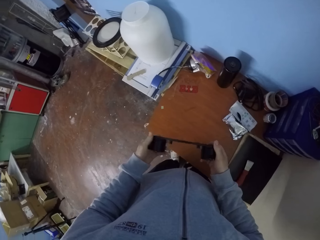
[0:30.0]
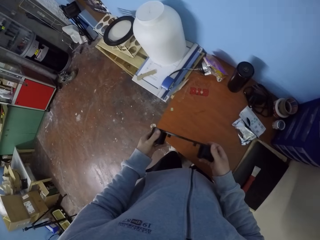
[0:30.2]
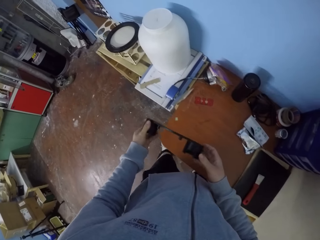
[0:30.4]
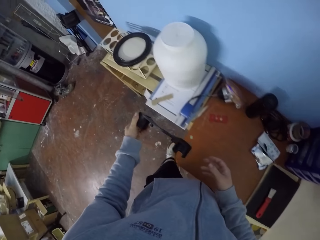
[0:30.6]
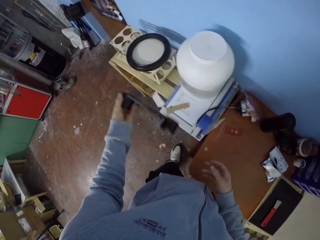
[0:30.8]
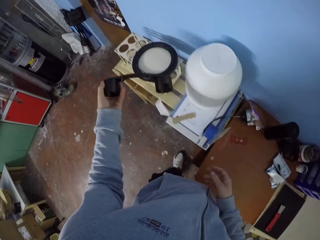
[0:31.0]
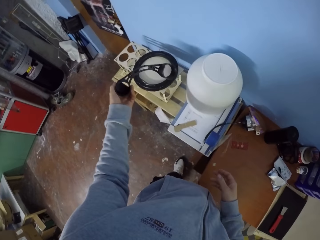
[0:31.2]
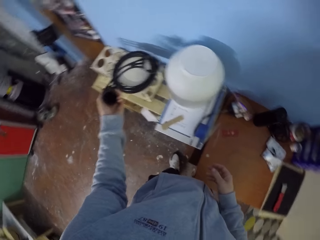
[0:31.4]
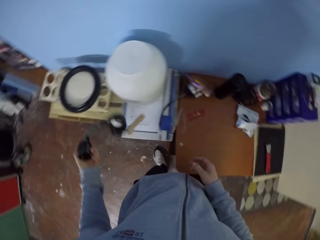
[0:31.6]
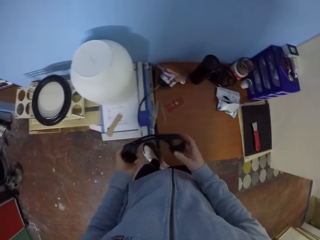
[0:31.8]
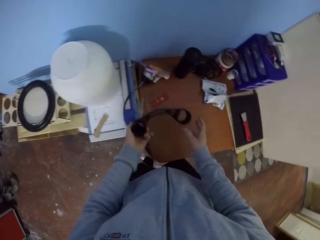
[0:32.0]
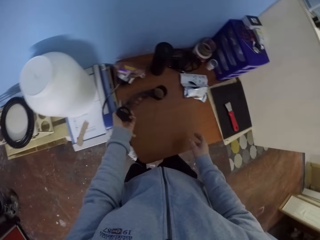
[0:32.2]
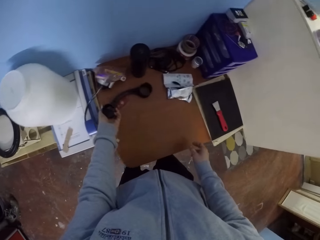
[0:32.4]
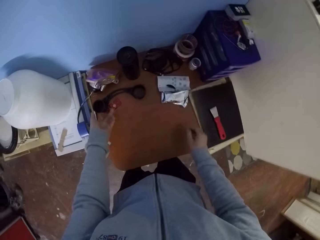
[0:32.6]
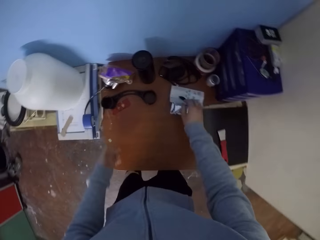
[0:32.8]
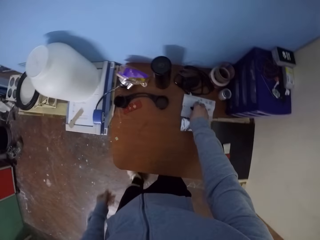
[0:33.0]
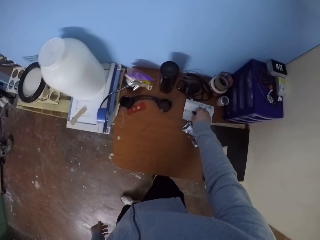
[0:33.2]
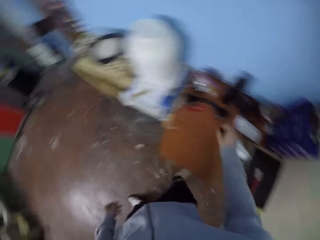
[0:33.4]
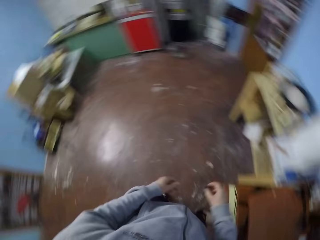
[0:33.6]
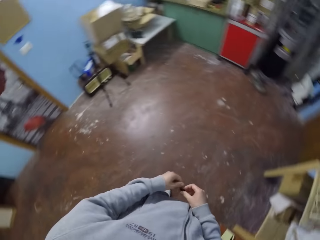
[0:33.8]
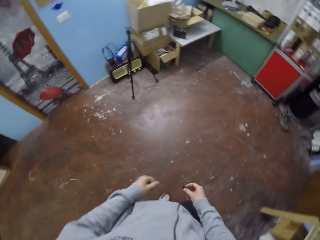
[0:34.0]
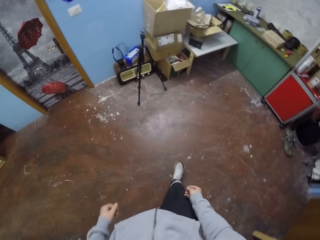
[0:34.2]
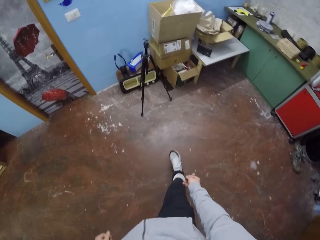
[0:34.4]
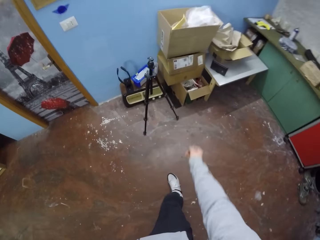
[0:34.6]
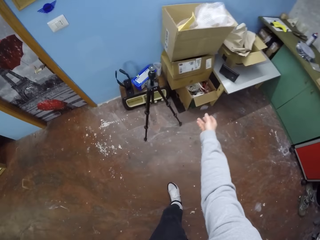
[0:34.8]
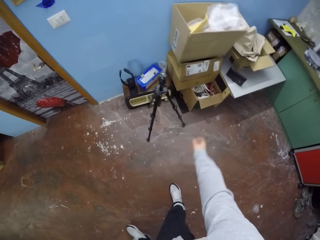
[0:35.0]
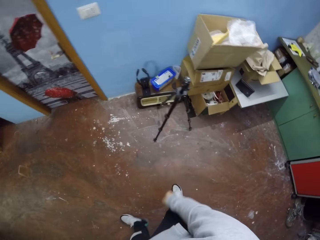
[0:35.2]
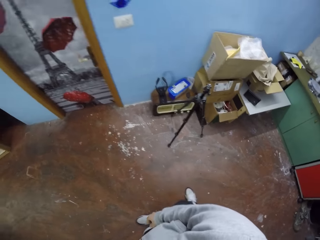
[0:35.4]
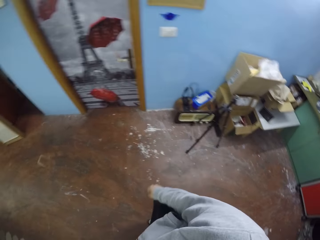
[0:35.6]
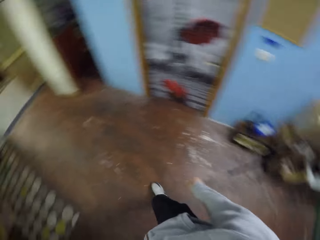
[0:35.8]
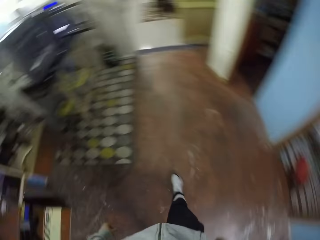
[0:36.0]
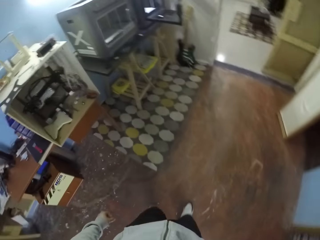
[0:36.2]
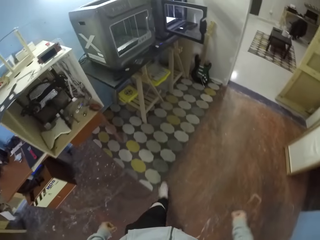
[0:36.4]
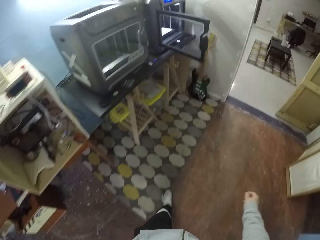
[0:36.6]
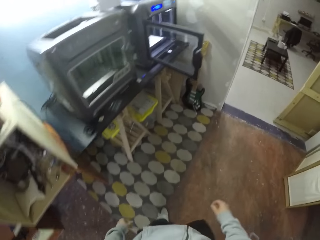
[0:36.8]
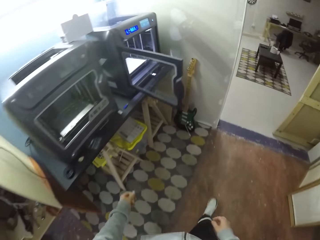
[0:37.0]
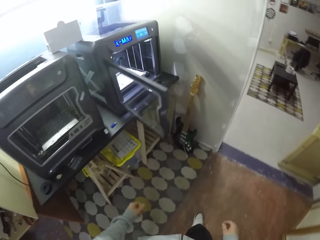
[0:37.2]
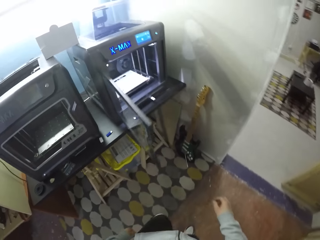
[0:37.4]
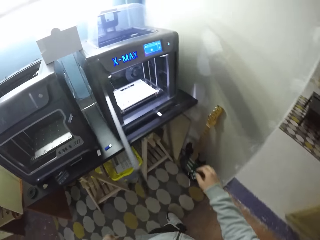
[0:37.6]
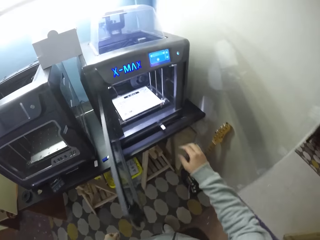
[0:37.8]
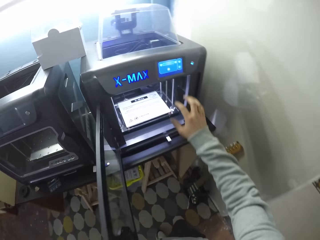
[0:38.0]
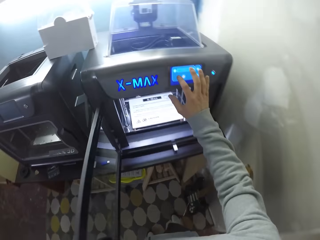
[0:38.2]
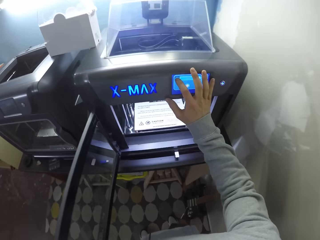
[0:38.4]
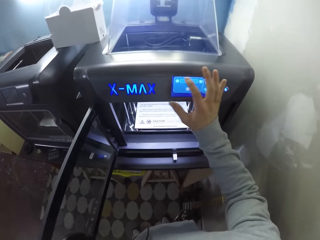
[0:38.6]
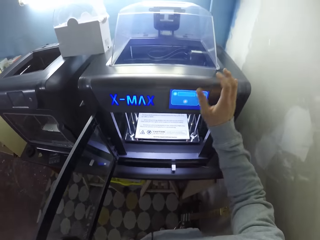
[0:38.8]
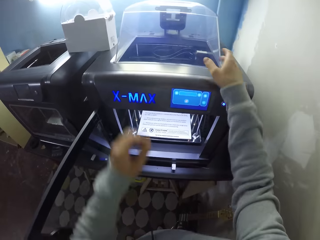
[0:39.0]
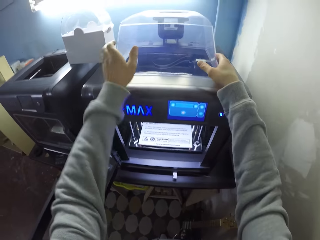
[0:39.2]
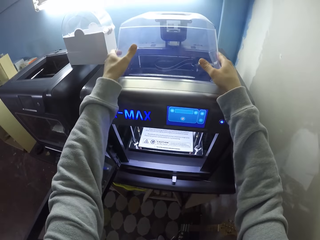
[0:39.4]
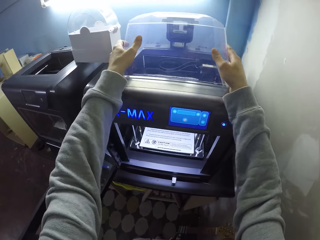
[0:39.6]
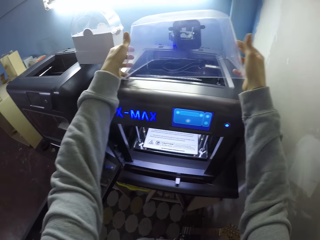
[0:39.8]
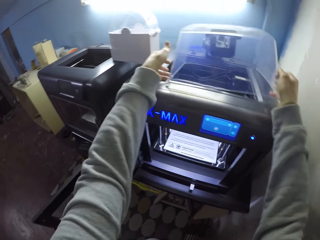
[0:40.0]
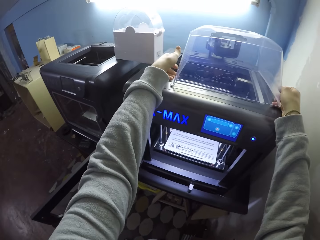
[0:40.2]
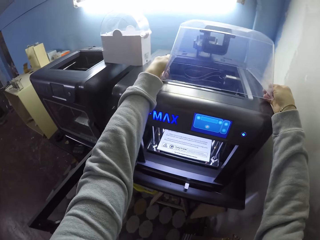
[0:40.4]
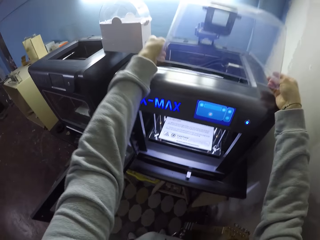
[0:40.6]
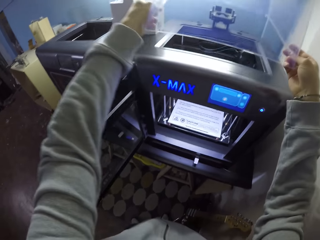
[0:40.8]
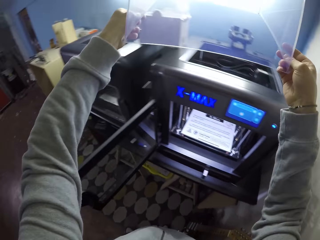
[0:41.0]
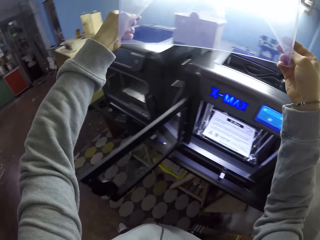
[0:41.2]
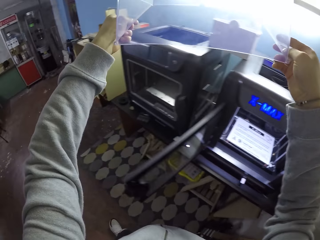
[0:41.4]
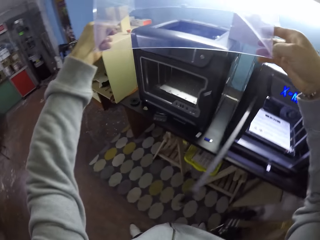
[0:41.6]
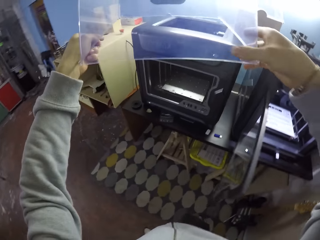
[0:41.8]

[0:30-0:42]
The camera wearer drops the plastic case on the table with his left hand. He picks up a cover on the table with his left hand. He throws the cover in a carton or drawer in the workshop with his right hand. He walks. He presses a button on a 3D printing machine on a table with his right hand. He picks up a cover on the 3D printing machine with both hands.

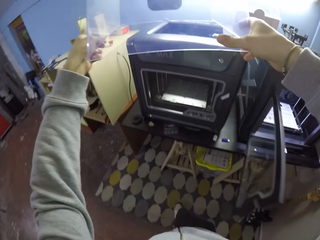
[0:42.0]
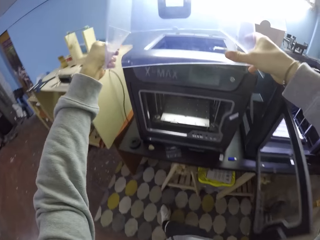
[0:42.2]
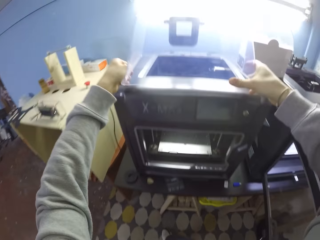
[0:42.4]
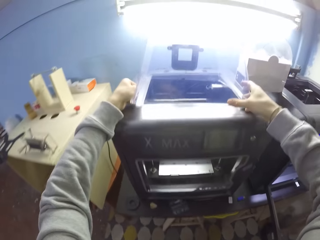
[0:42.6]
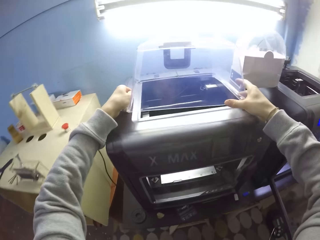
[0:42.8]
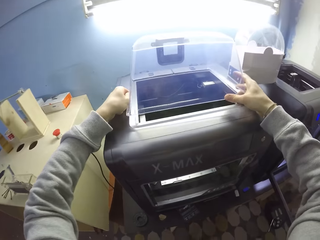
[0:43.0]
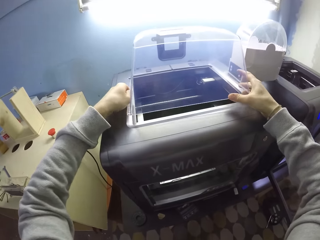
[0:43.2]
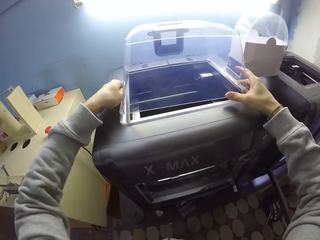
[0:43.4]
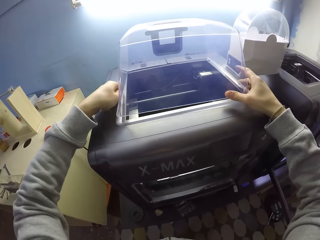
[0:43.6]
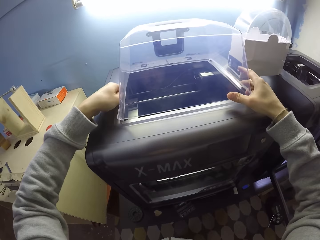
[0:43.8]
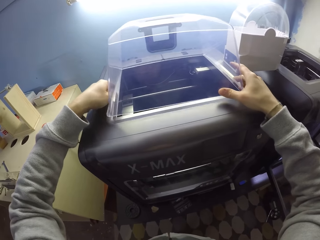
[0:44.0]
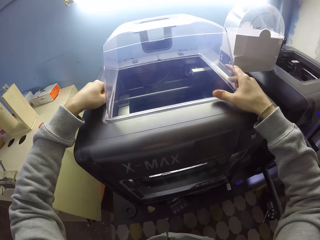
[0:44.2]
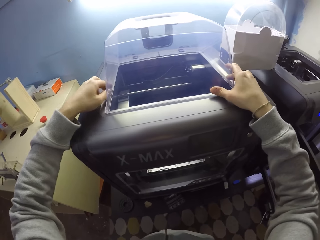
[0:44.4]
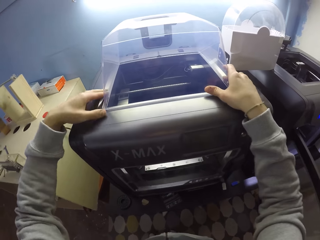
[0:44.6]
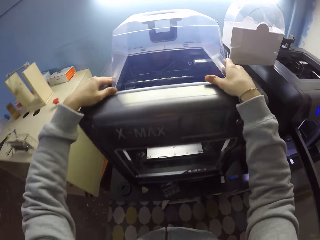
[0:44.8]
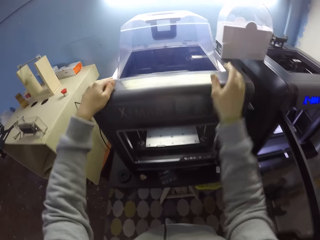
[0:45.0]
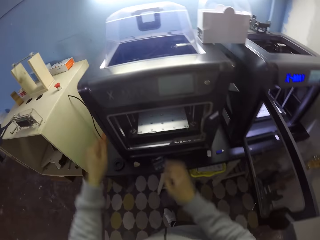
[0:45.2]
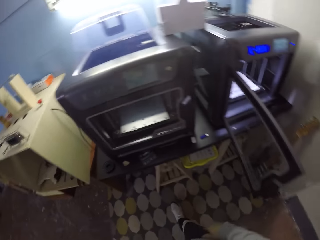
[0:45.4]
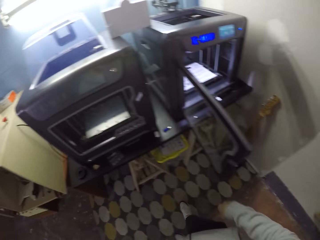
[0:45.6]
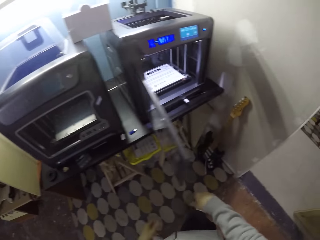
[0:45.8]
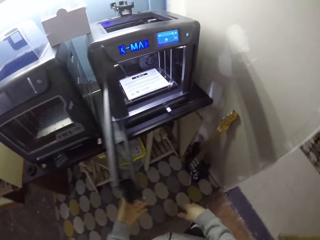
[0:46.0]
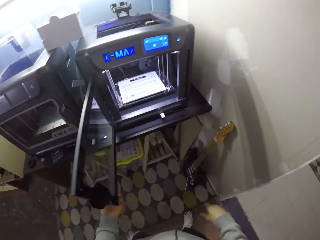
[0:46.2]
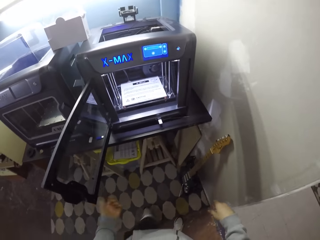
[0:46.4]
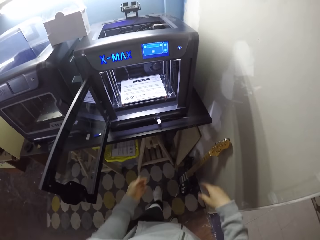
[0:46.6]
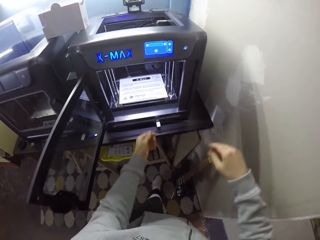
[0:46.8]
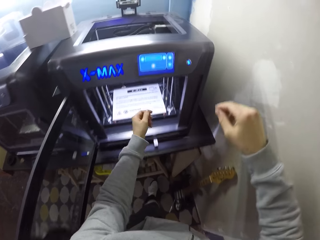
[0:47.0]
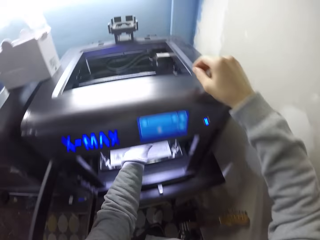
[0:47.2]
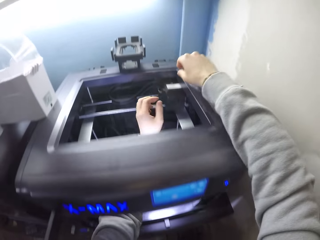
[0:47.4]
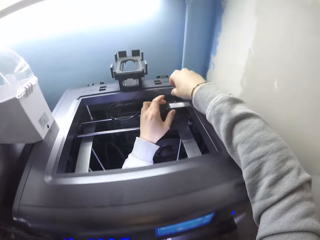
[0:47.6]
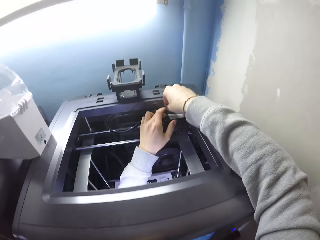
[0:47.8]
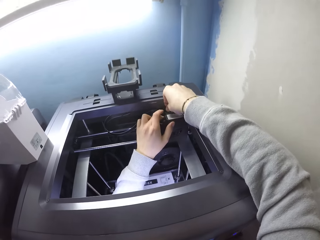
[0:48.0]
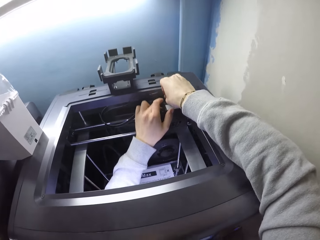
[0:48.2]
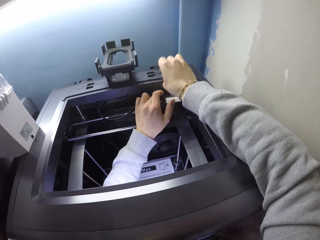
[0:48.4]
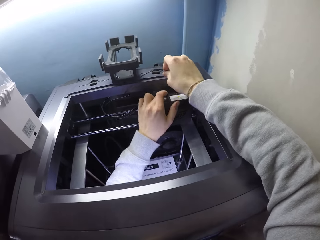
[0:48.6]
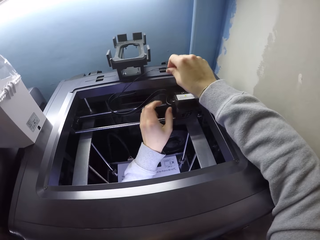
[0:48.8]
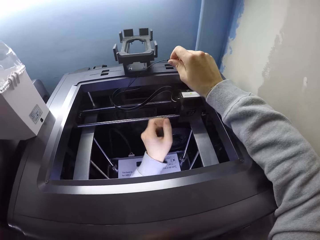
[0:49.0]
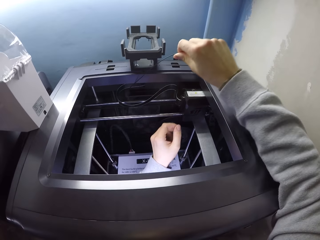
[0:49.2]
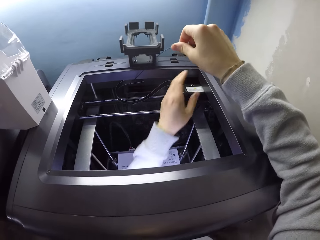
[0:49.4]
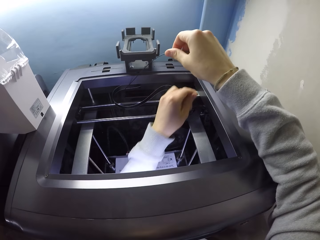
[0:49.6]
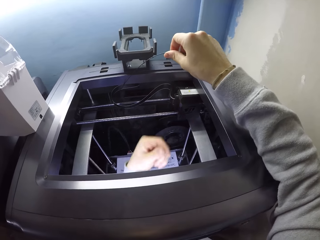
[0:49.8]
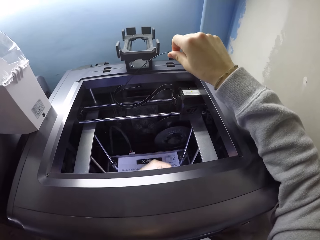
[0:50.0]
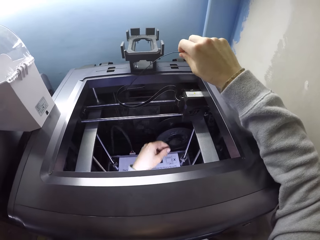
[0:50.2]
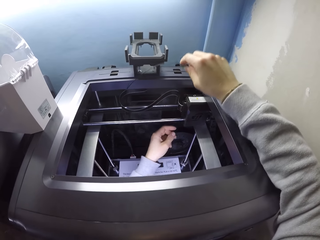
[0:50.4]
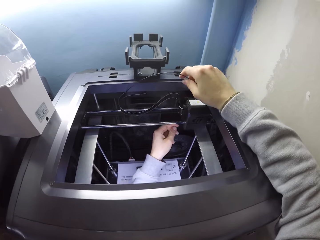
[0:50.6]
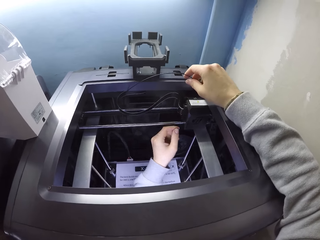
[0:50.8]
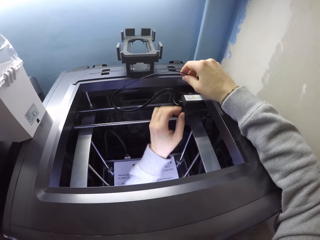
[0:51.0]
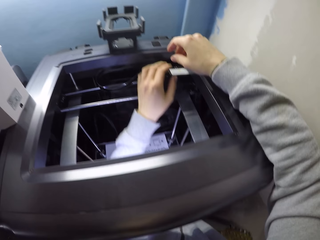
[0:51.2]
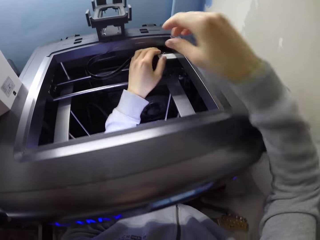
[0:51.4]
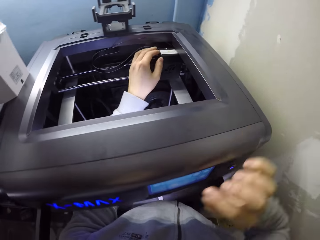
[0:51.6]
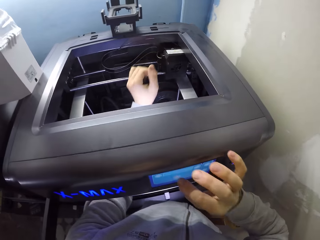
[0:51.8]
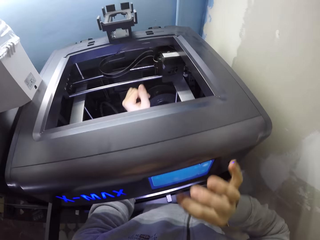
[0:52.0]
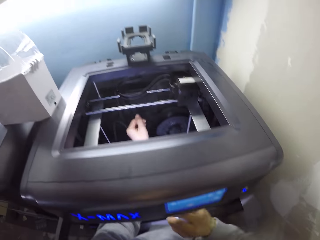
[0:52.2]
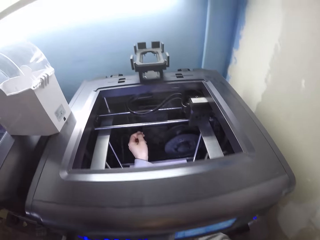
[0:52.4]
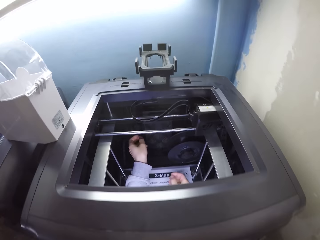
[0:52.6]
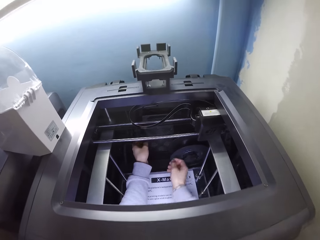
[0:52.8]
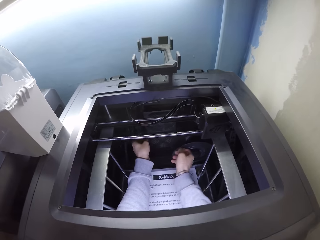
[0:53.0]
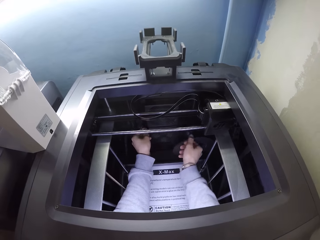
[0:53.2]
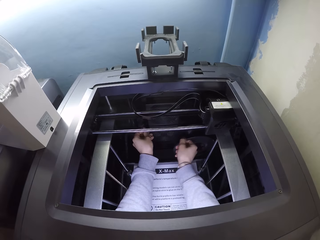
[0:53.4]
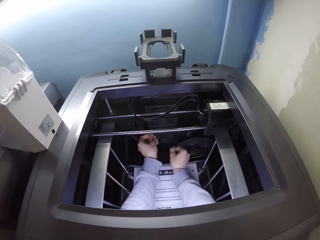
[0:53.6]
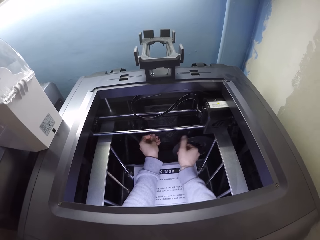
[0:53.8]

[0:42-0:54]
The camera wearer puts the cover on the 3D printing machine on the table with both hands. He touches the machine. He removes a wire of the 3D printing machine with his hands. He presses a button on the 3D printing machine with his right hand.
